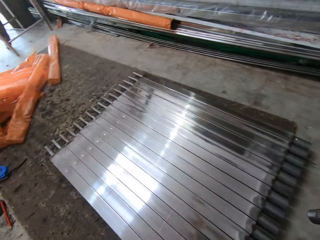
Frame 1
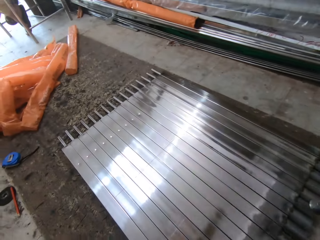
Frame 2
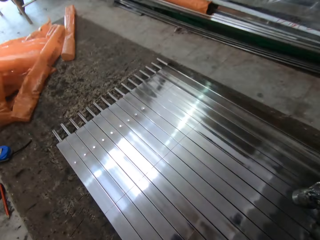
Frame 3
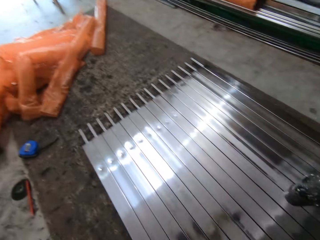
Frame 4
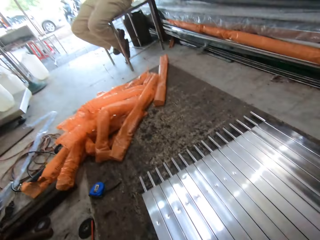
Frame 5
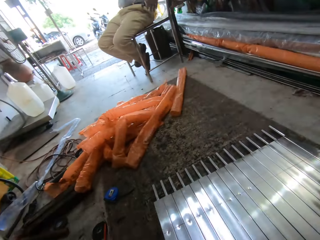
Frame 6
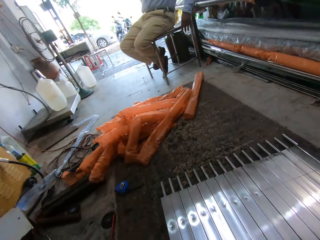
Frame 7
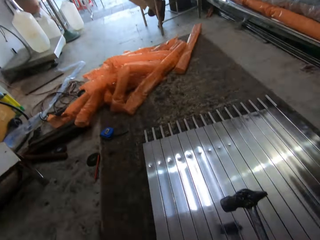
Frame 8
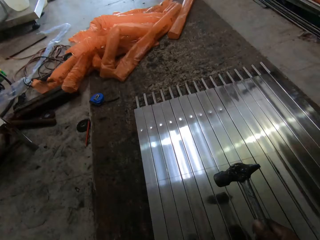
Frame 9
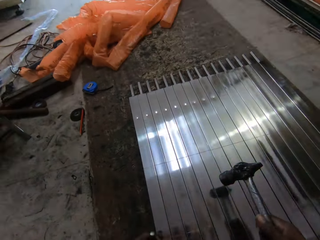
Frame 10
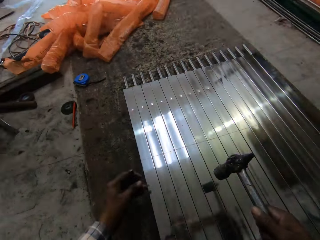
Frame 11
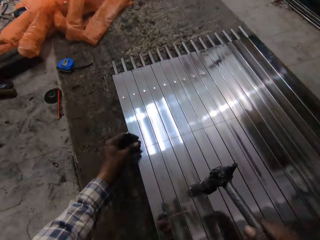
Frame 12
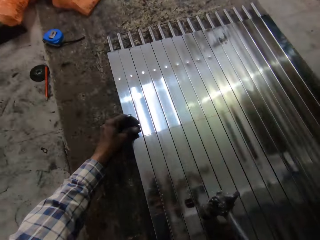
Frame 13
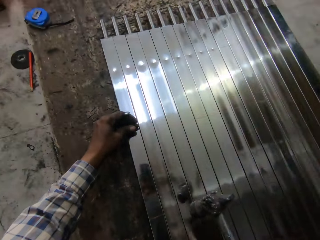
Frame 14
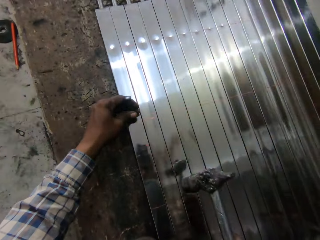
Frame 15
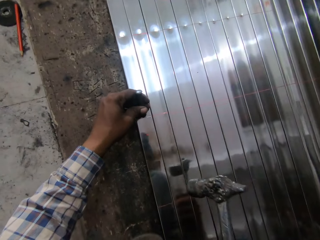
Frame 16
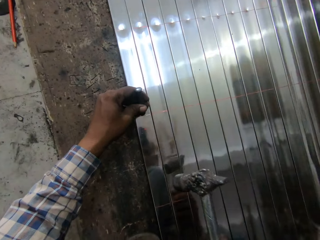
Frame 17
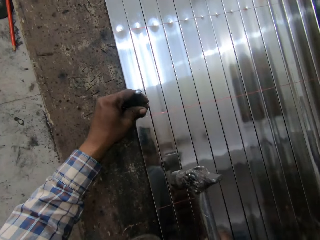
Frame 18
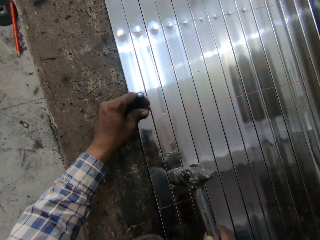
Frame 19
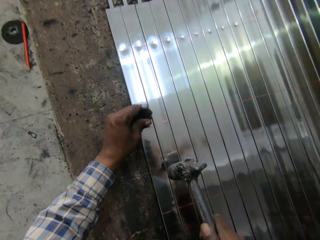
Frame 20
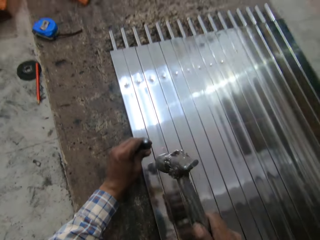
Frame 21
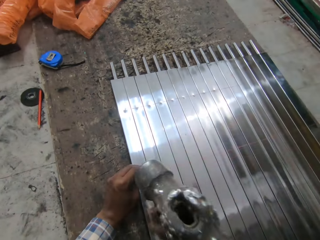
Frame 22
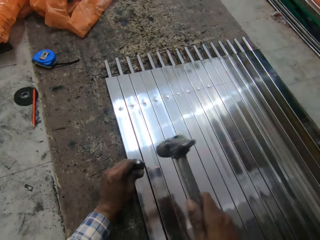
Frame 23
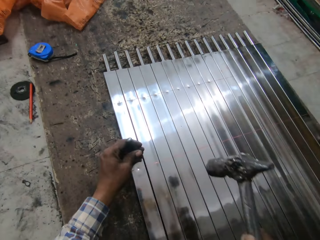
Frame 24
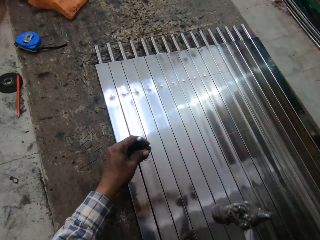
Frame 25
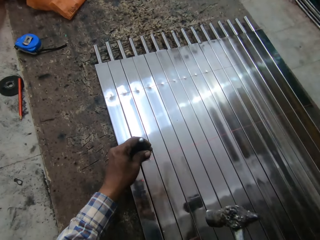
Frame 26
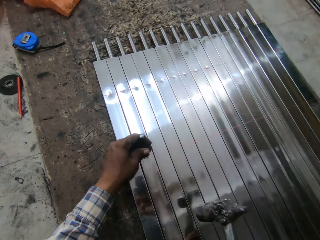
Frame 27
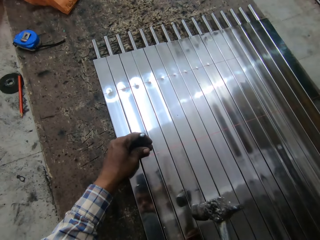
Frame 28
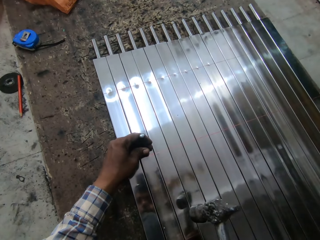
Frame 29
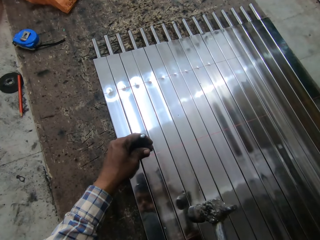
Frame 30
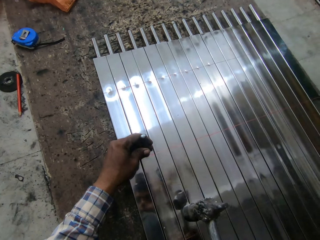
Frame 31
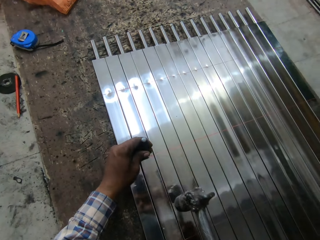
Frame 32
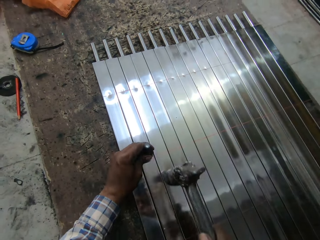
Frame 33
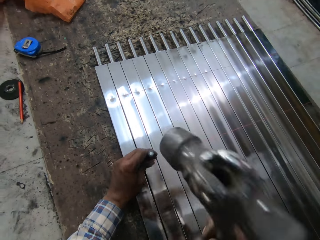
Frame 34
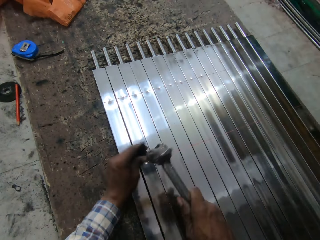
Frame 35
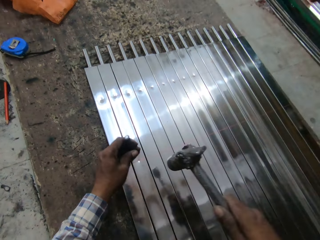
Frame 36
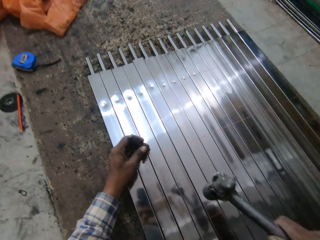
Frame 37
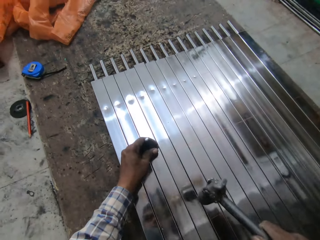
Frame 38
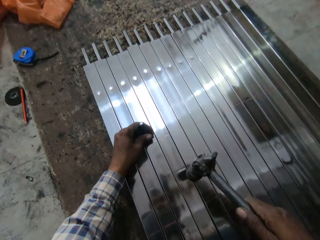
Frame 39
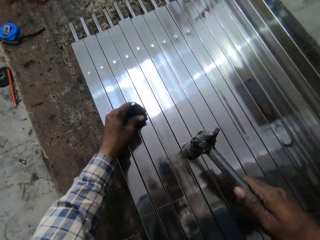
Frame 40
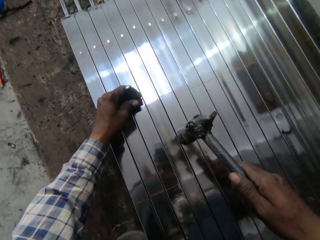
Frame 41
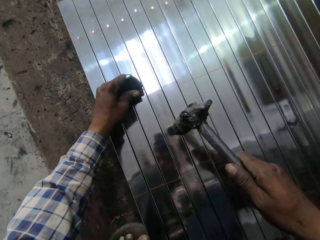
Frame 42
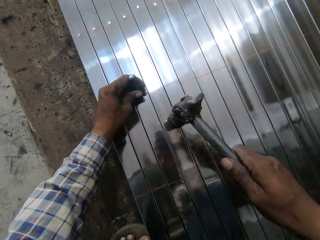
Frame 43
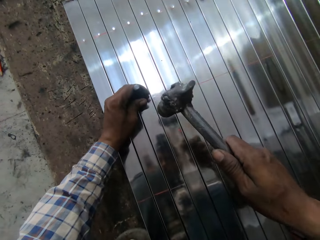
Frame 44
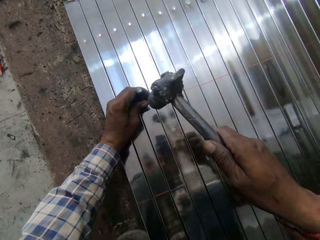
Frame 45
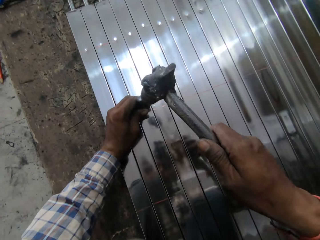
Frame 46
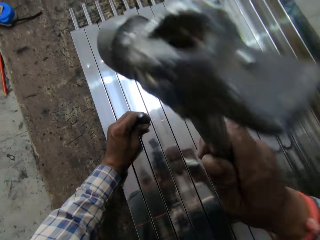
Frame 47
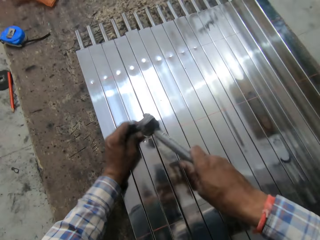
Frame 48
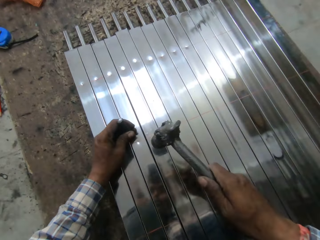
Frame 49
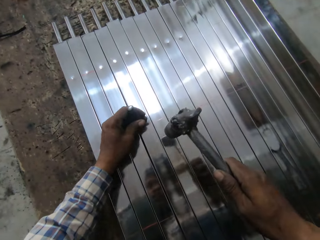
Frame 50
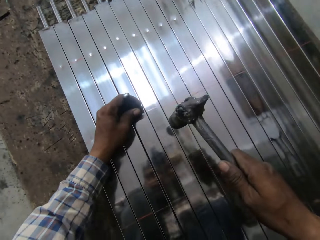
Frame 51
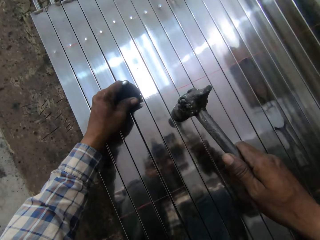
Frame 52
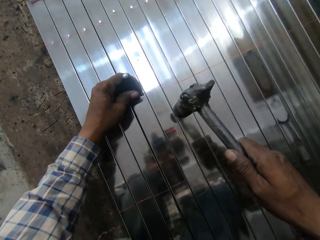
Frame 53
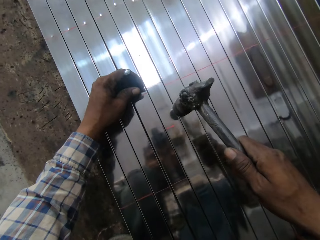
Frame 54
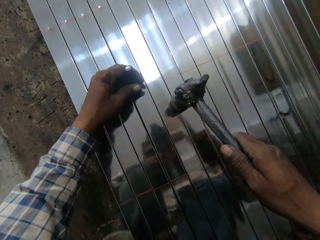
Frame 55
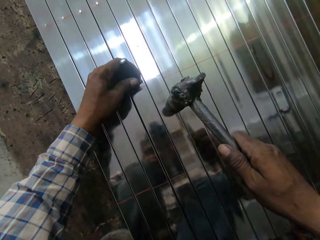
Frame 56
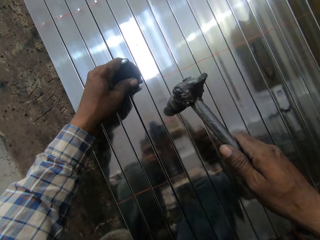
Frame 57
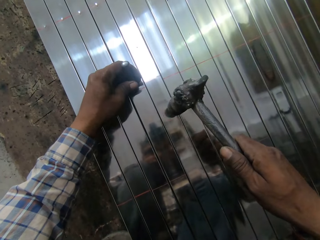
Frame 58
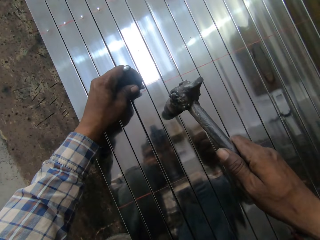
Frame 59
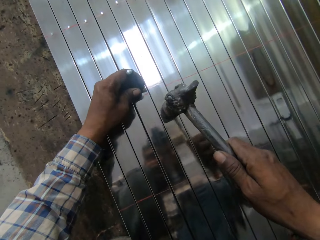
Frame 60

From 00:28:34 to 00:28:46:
The camera wearer places the bolt on the stainless steel baluster's surface. They hit the bolt on the stainless steel baluster's surface with the hammer and move the bolt onto the next stainless steel baluster's surface. They hit the bolt on the stainless steel baluster's surface with the hammer and move the bolt onto the next stainless steel baluster's surface. They hit the bolt on the stainless steel baluster's surface with the hammer and move the bolt onto the next stainless steel baluster's surface.

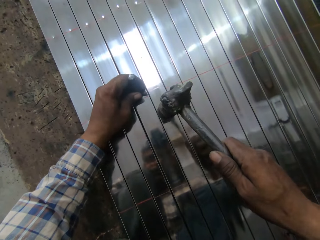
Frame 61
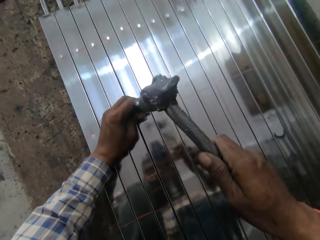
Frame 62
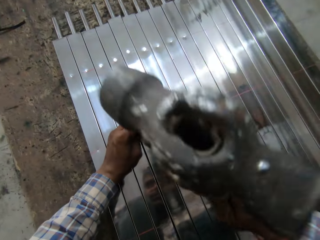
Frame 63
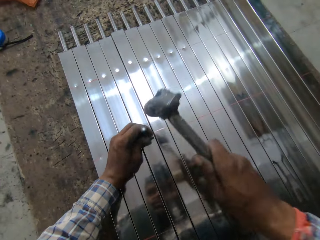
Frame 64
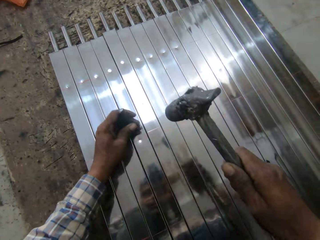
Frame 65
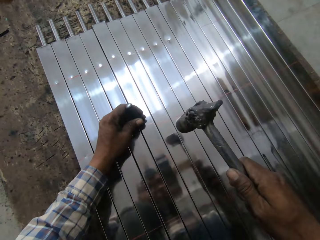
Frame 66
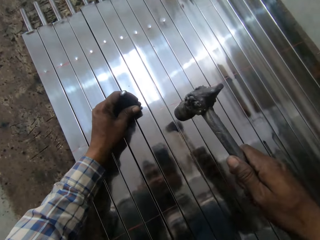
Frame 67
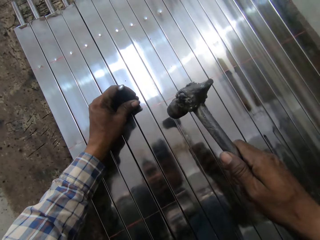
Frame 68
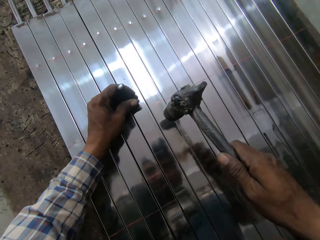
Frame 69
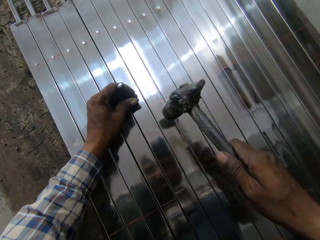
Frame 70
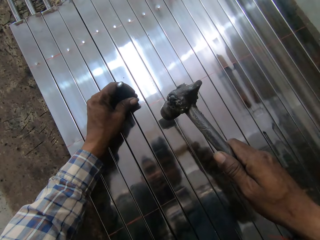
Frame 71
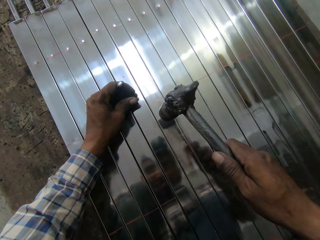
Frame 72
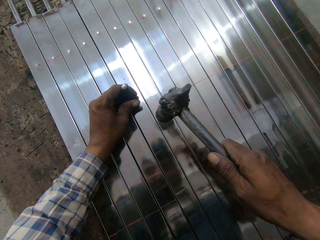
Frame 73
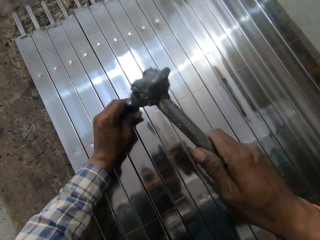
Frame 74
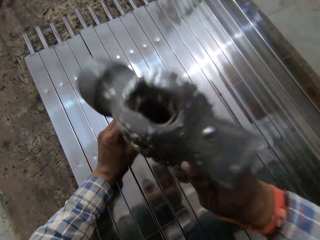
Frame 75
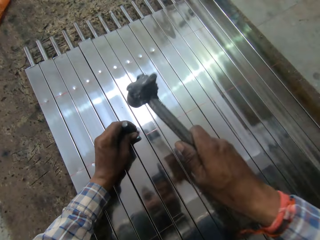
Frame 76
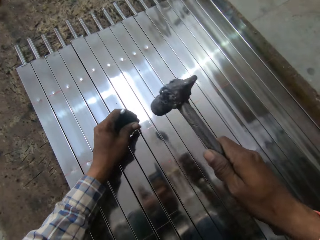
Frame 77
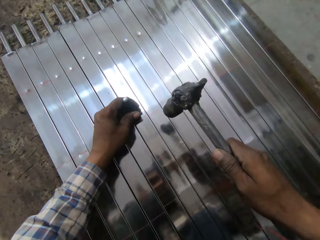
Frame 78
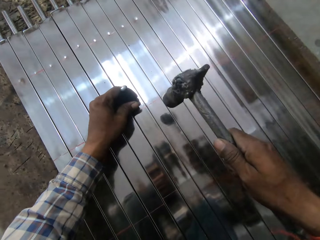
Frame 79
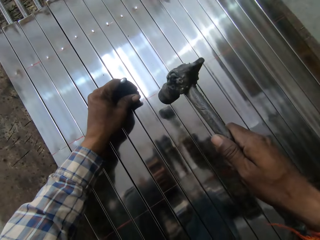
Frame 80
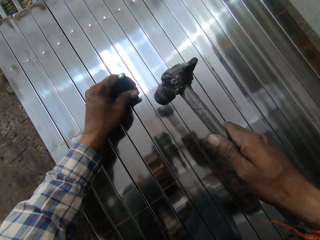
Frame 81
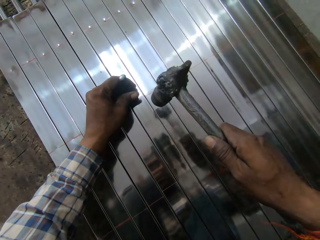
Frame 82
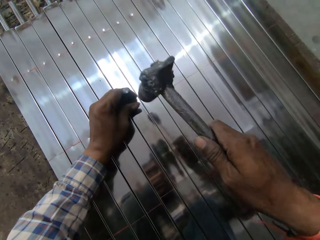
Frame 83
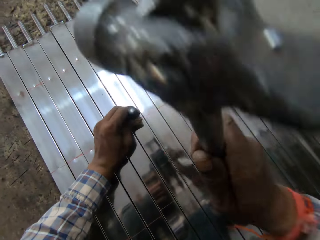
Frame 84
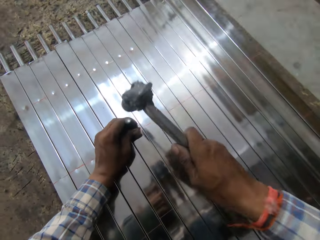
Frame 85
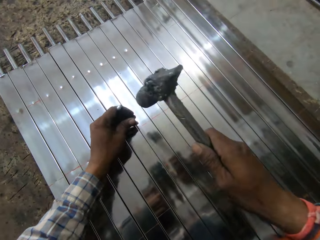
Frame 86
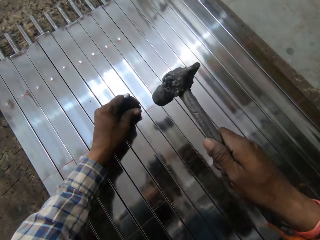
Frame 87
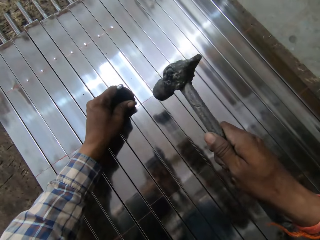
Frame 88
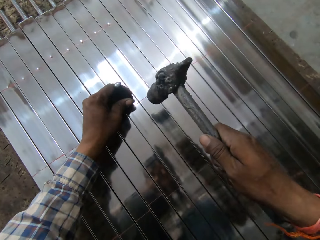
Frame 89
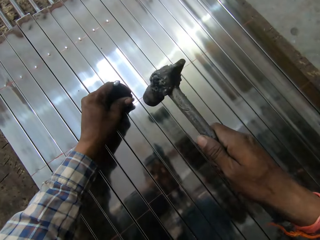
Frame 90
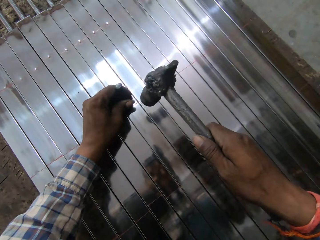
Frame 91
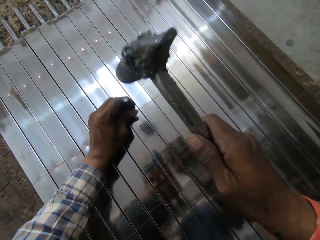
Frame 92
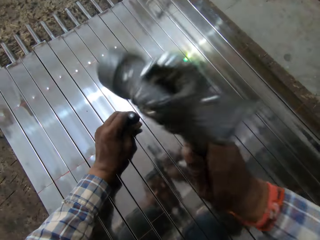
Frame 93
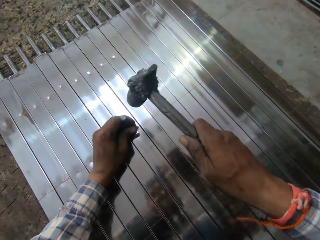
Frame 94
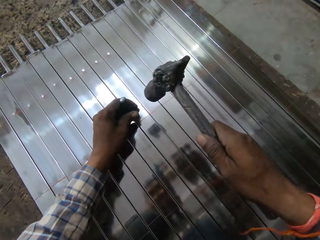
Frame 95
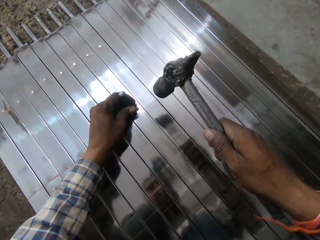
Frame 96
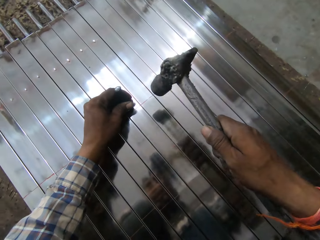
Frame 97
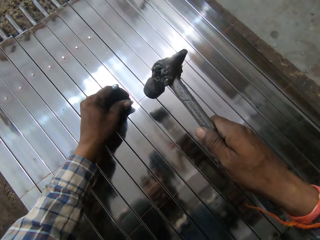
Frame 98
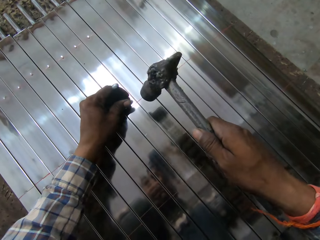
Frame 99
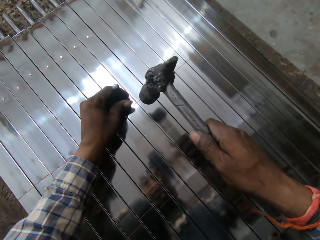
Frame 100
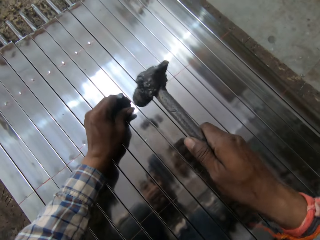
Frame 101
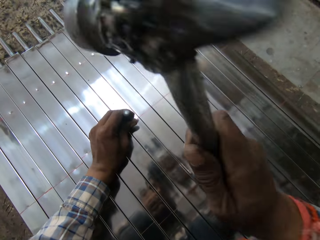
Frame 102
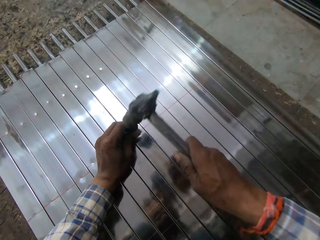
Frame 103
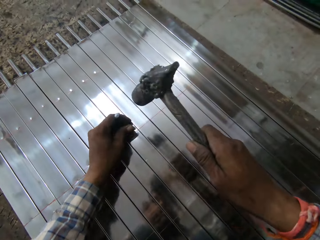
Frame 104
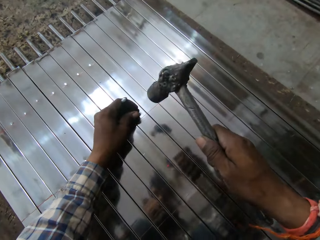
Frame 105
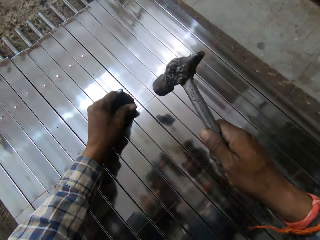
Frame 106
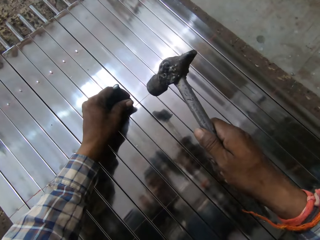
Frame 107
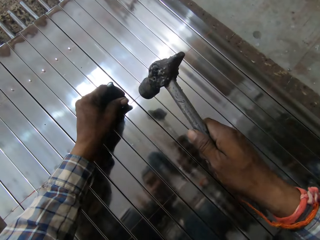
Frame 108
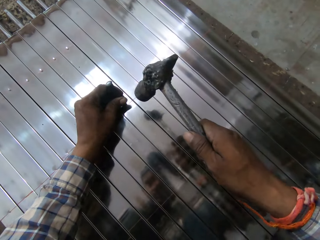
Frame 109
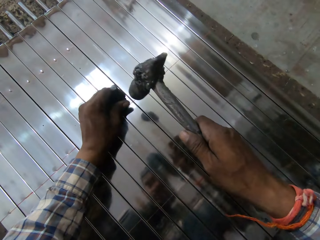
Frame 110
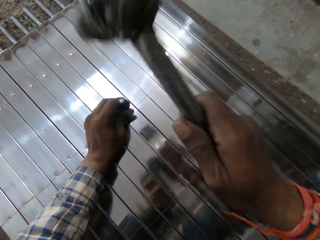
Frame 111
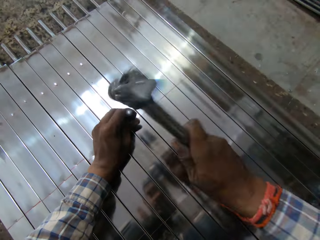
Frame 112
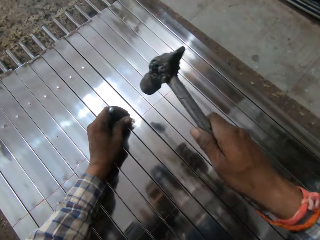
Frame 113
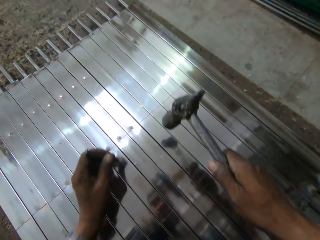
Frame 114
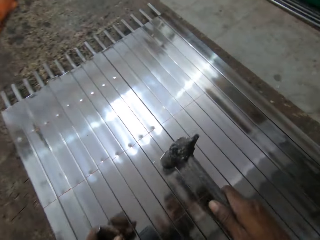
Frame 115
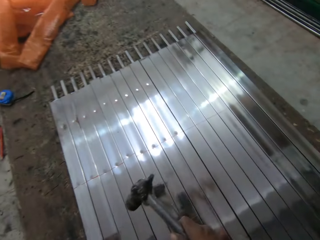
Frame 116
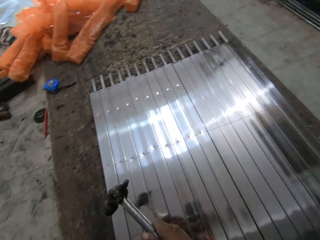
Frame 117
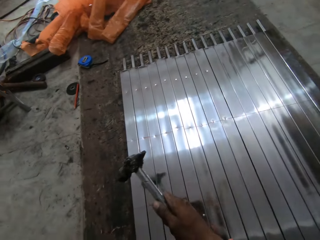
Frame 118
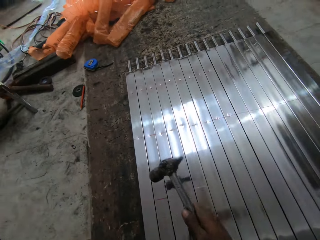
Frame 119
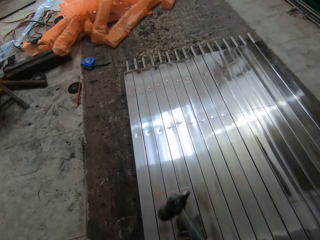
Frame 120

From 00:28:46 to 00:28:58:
The camera wearer hits the bolt on the stainless steel baluster's surface with the hammer and moves the bolt onto the next stainless steel baluster's surface. He hits the bolt on the stainless steel baluster's surface with the hammer and moves the bolt onto the next stainless steel baluster's surface. He hits the bolt on the stainless steel baluster's surface with the hammer and moves the bolt onto the next stainless steel baluster's surface. He hits the bolt on the stainless steel baluster's surface with the hammer and moves the bolt onto the next stainless steel baluster's surface. He hits the bolt on the stainless steel baluster's surface with the hammer and moves the bolt onto the next stainless steel baluster's surface. He hits the bolt on the stainless steel baluster's surface with the hammer. He moves away from the stainless steel balusters. He adjusts his position.
